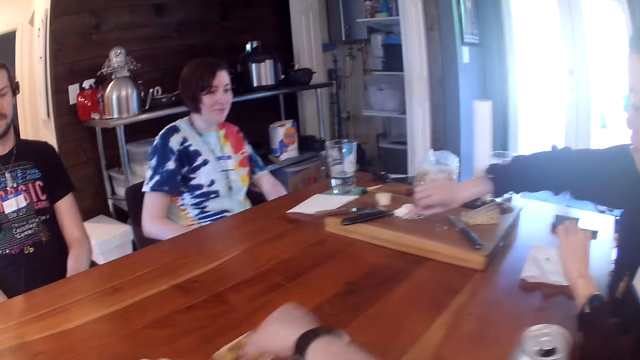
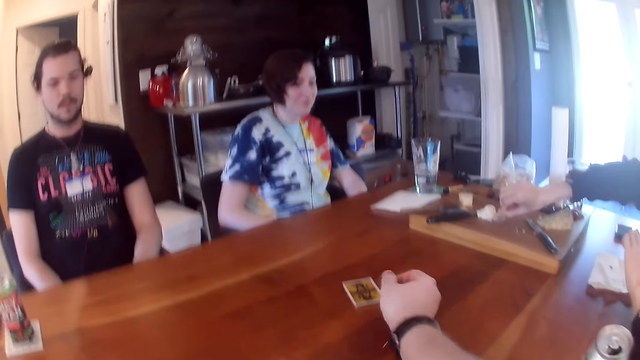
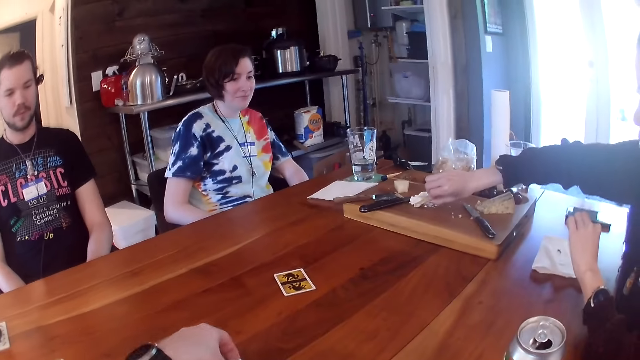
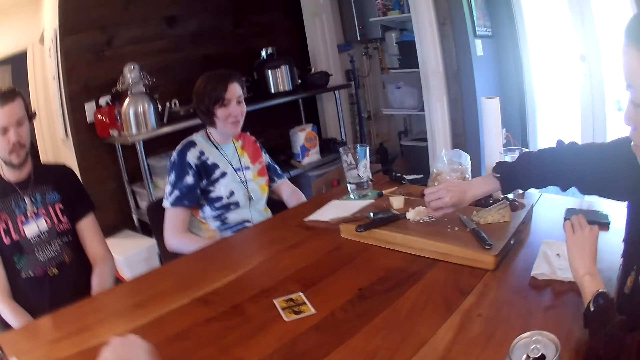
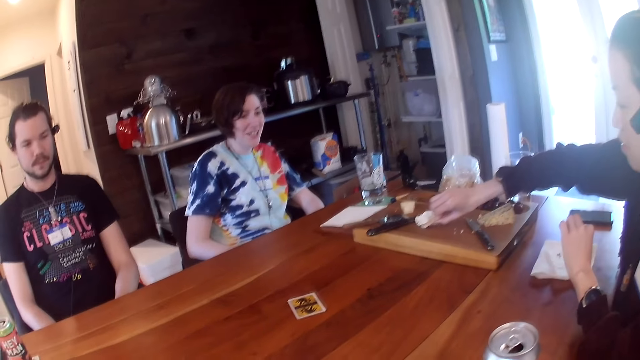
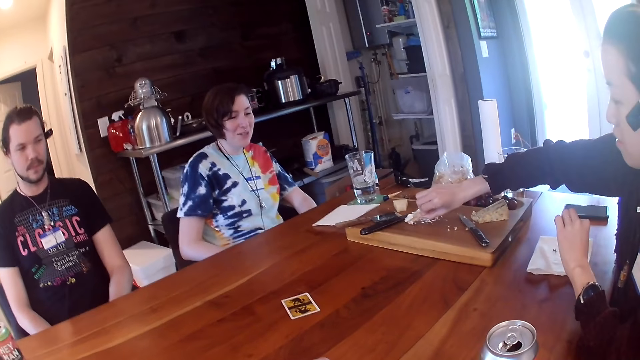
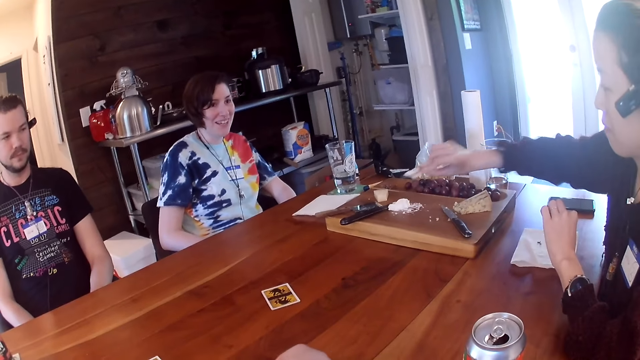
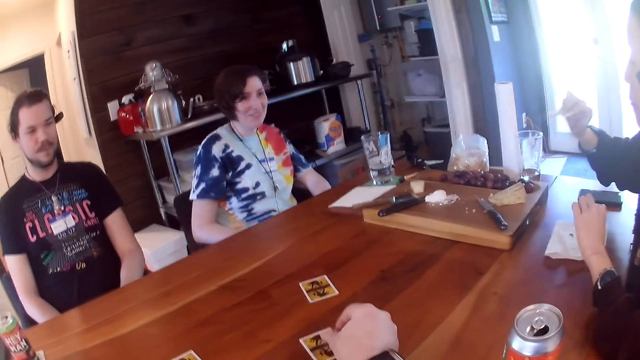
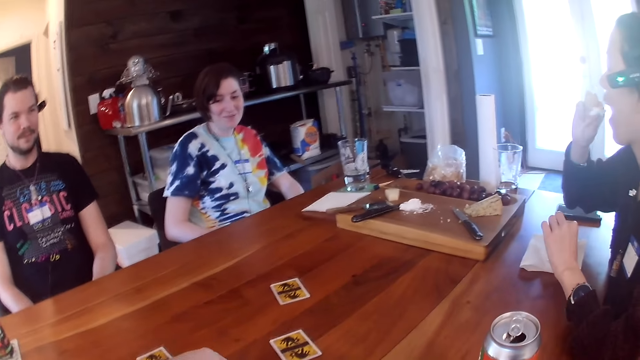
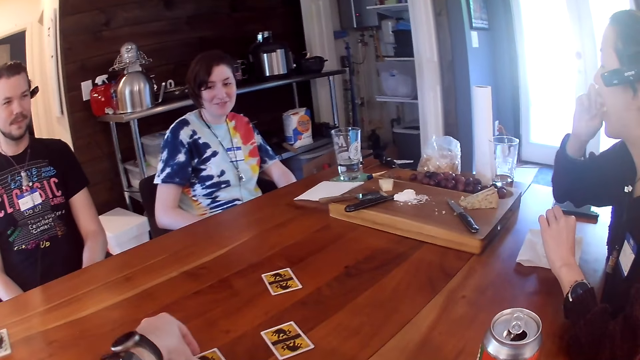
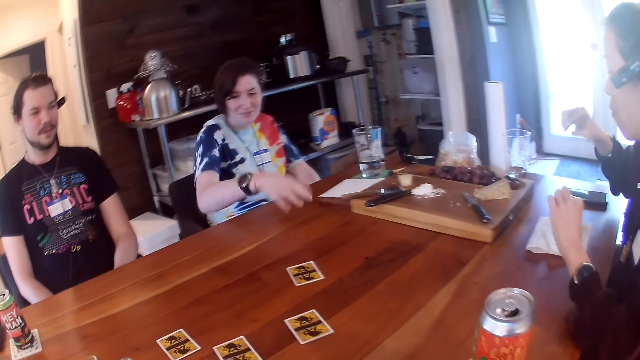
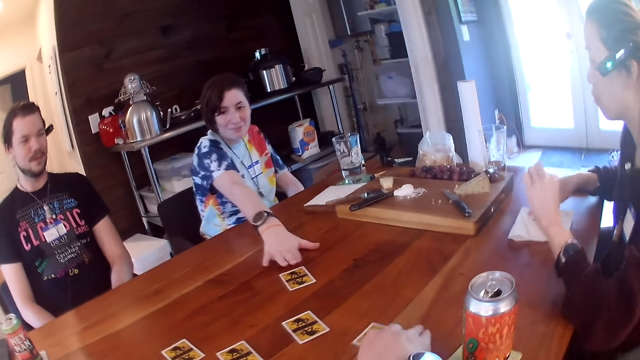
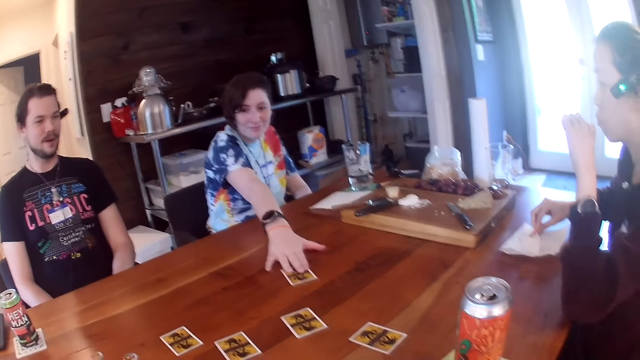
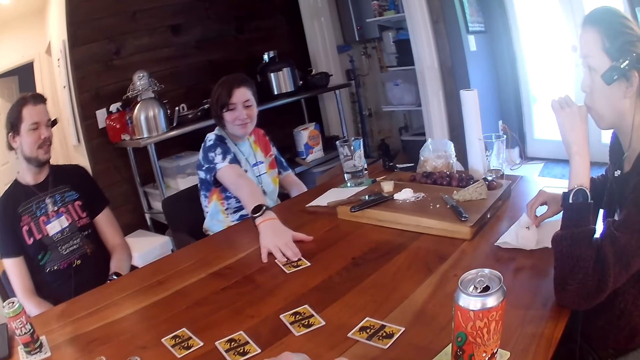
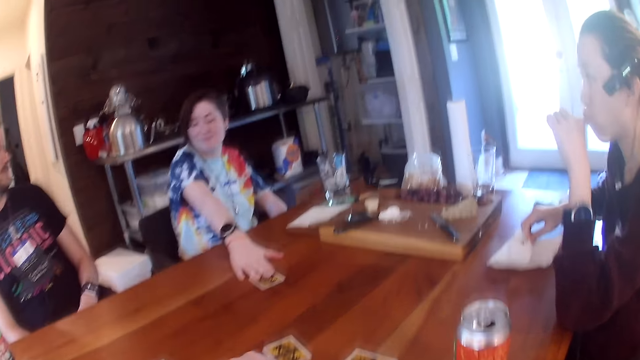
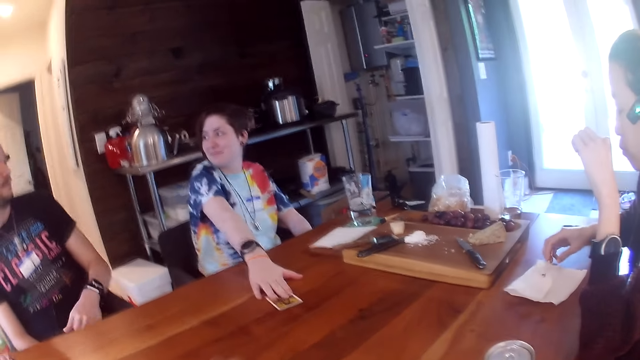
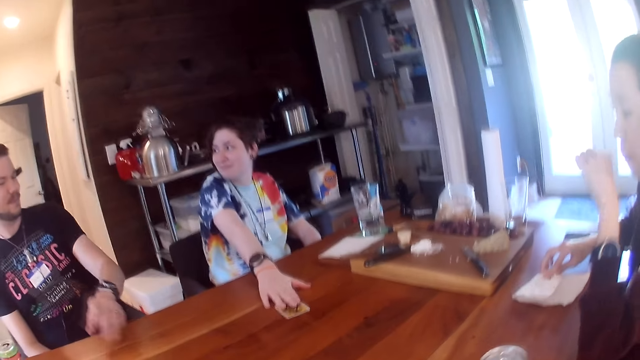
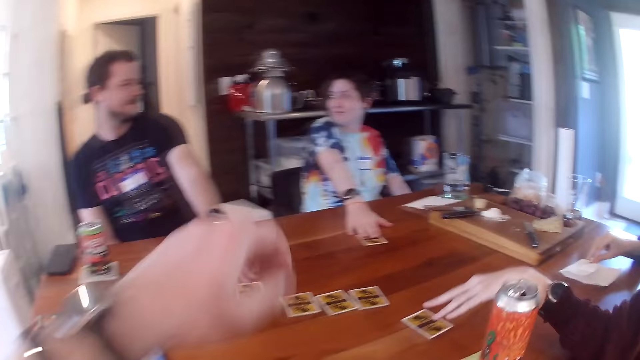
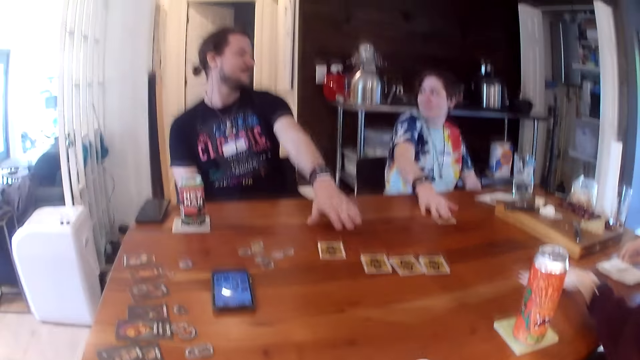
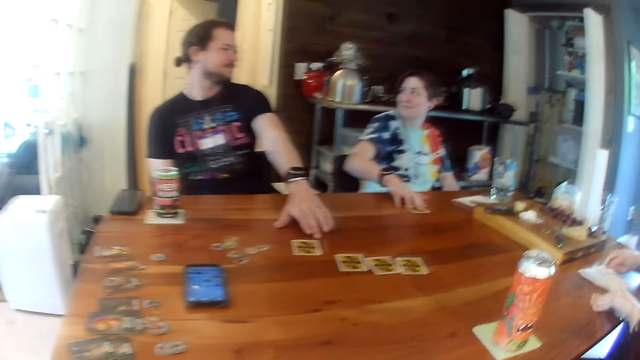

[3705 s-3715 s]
The camera wearer places a card in his right hand on the table. He moves a card on the table. He places a card in his right hand on the table. He arranges cards on the table. A woman eats from the biscuit in her right hand. The camera wearer places a card in his left hand on the table. He places a card in his right hand on the table. Another woman takes a card. The other woman moves a card on the table with her right hand. The other woman looks at a man. The first woman picks up a card on the table with her left hand. The man takes a card.

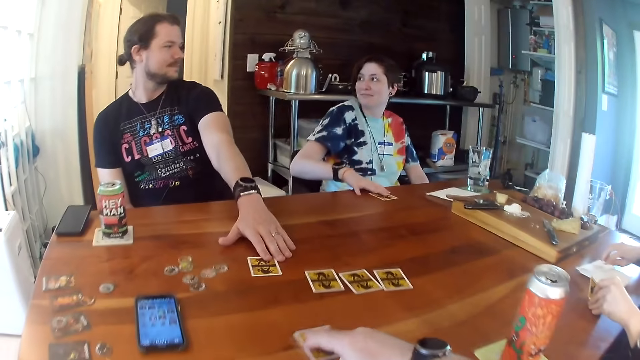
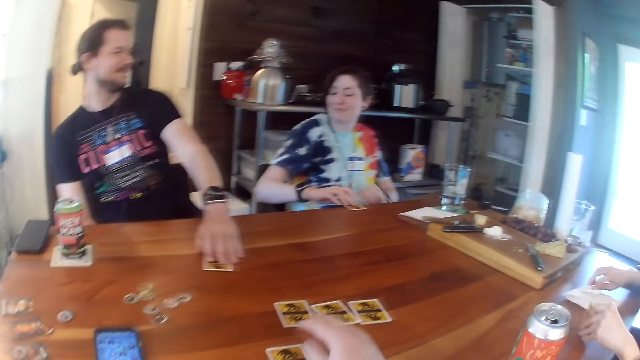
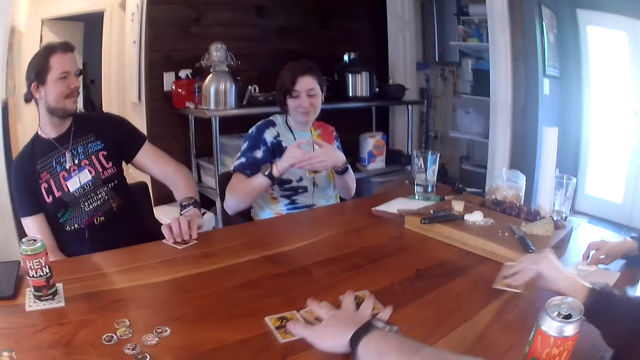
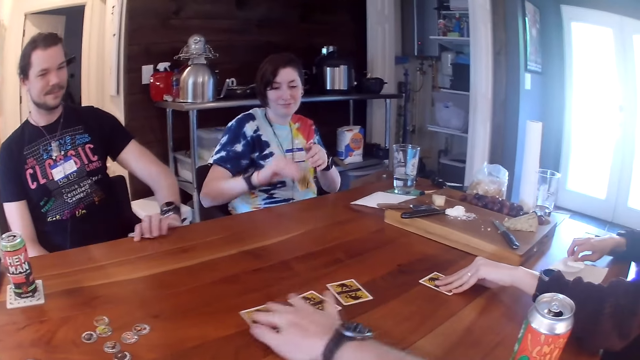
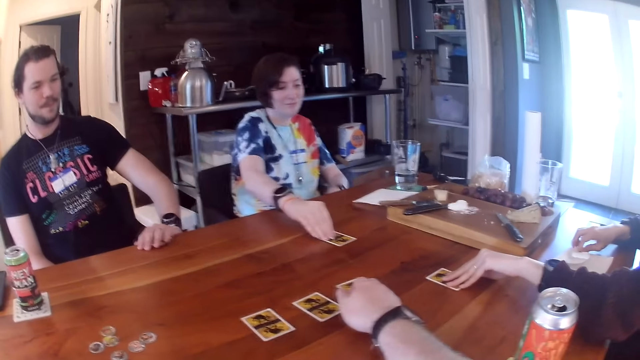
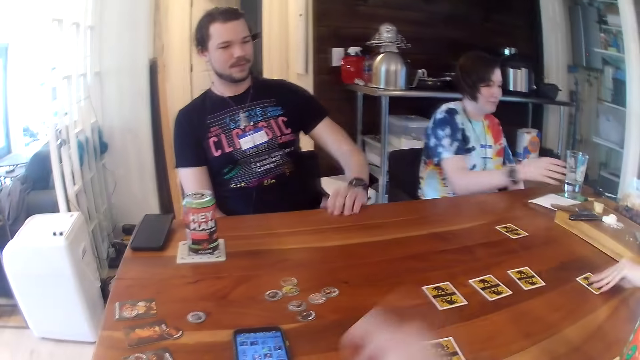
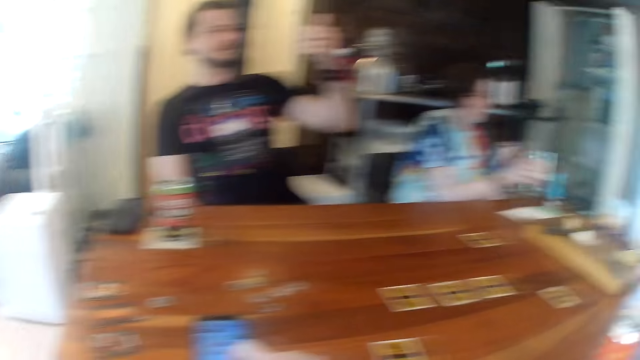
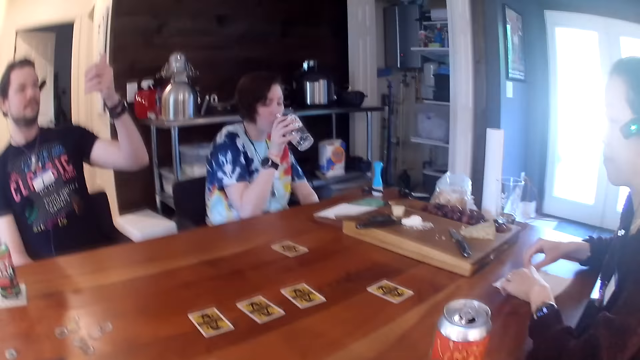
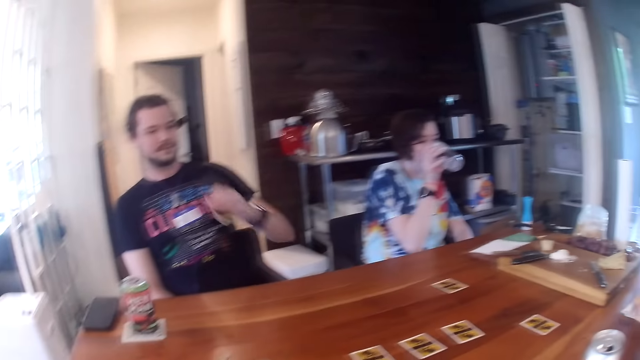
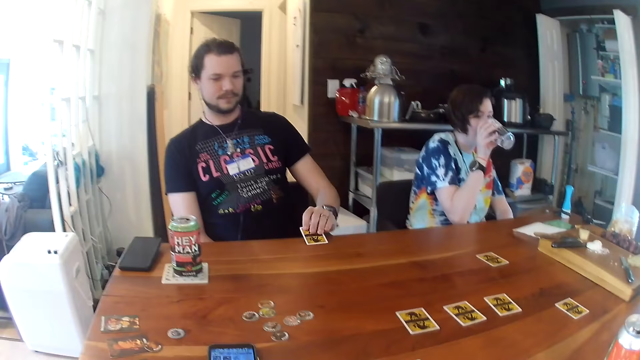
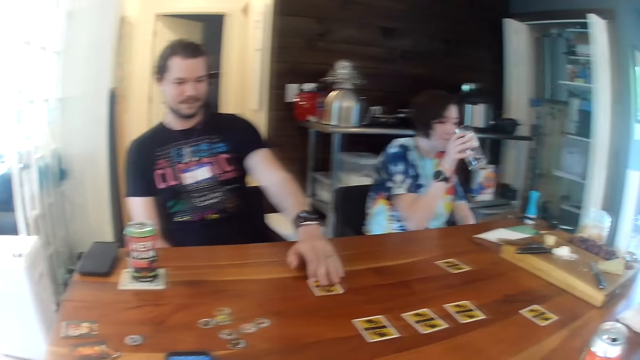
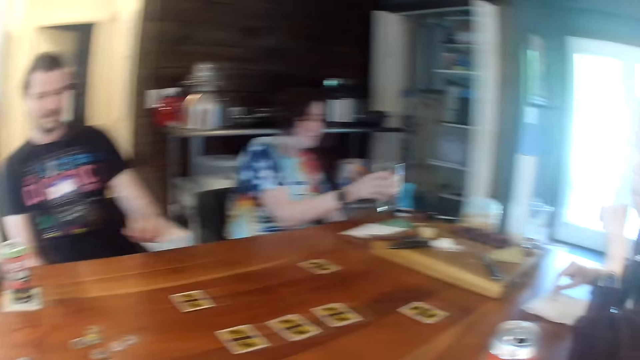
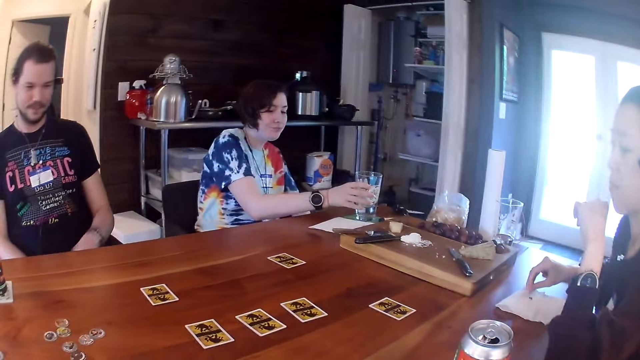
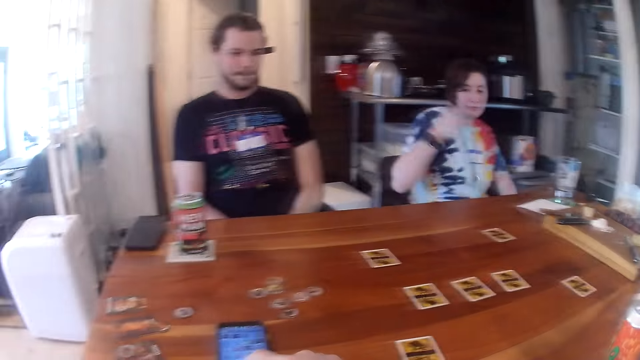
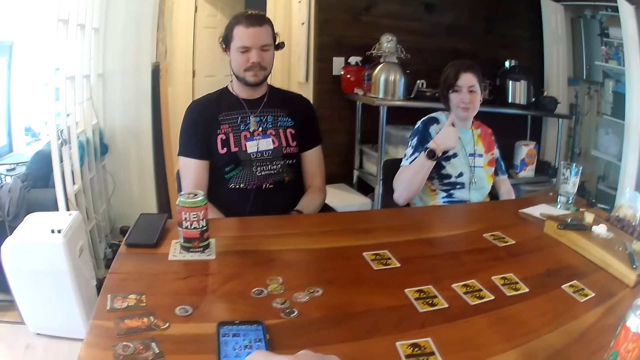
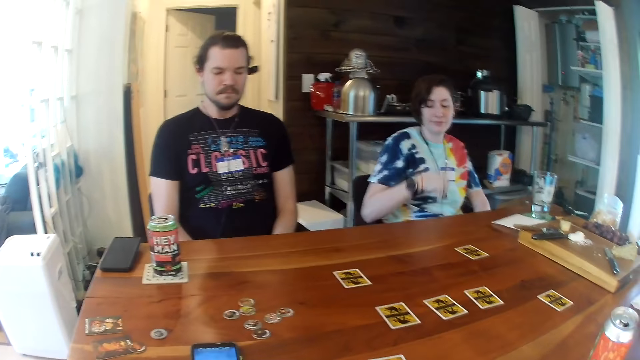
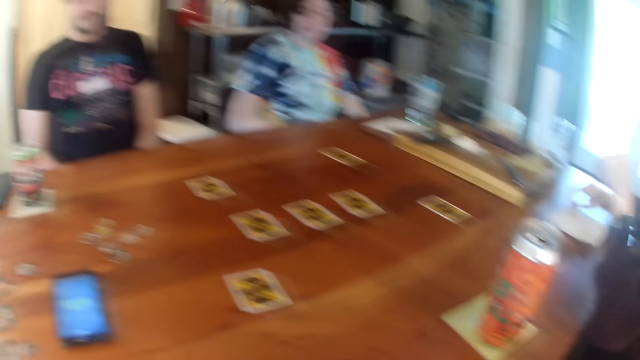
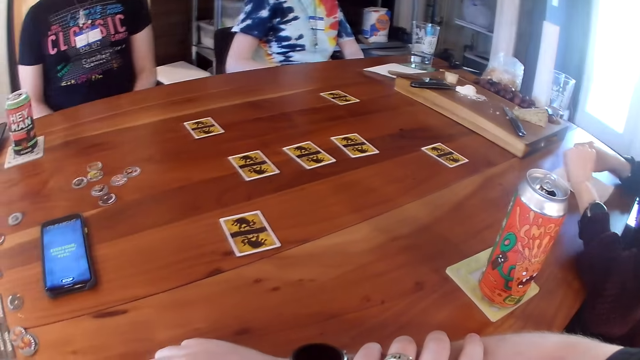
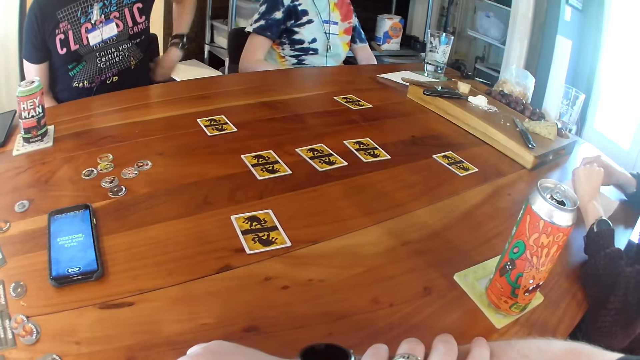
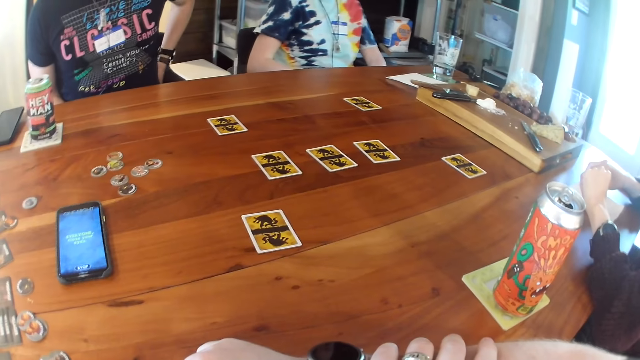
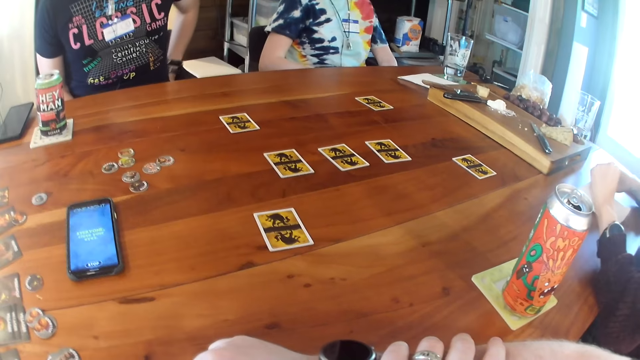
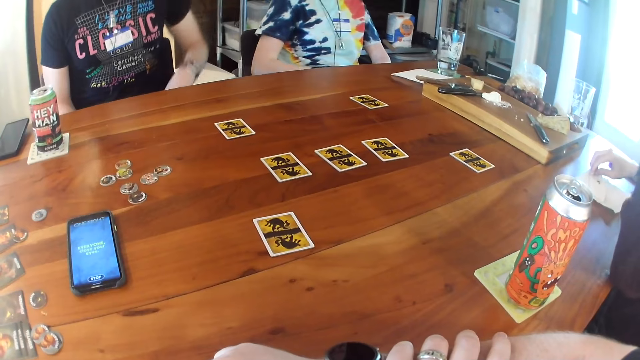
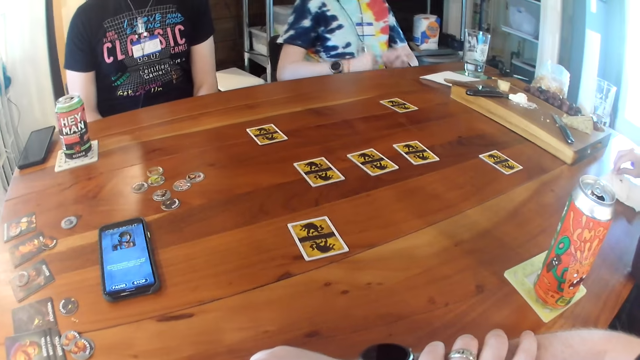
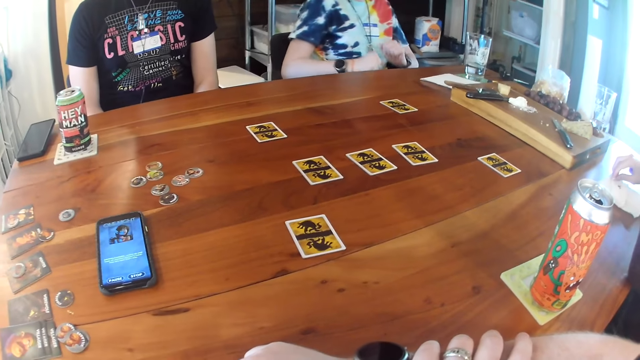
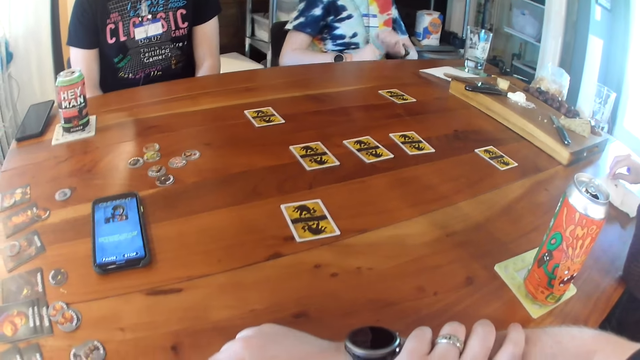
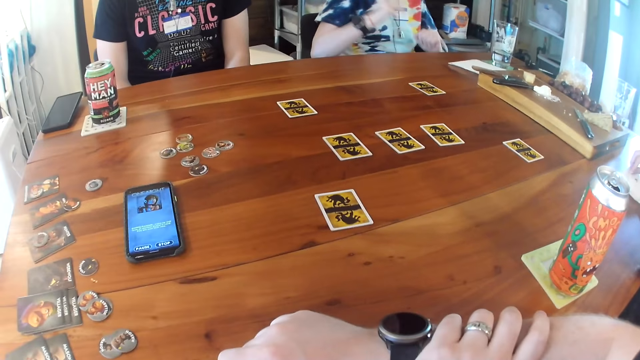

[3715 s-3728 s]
The camera wearer places a card in his right hand on the table. A woman picks the card from the table with her right hand. The camera wearer moves a set of cards on the table with his right hand. Another woman places the card in her left hand on the table. The first woman places the card in her left hand on the table and picks up the cup of water with her right hand from the coaster on the table. A man lifts his hand. The first woman drinks from the cup of water in her right hand. The man places the card in his left hand on the table. He moves a card on the table. The first woman places the cup of water on the coaster. She moves a hand. The other woman places hands on the table. The man touches his back. The first woman dances. The camera wearer holds his hands.
